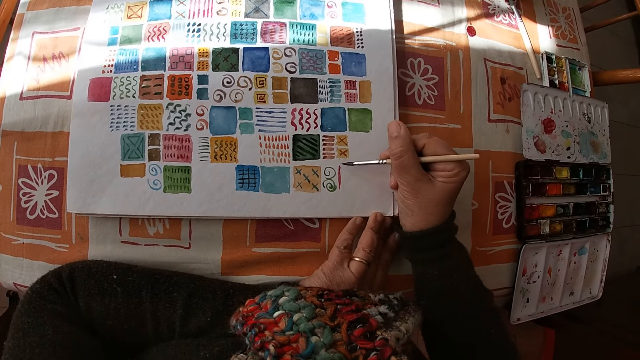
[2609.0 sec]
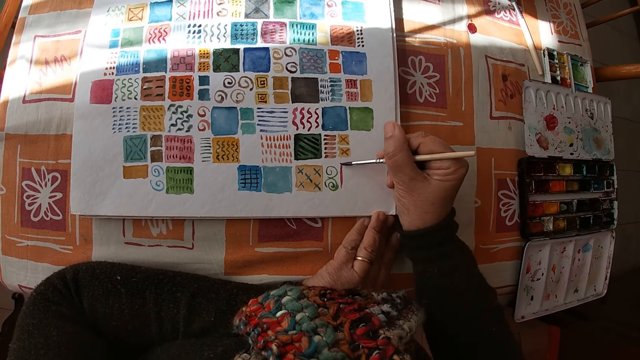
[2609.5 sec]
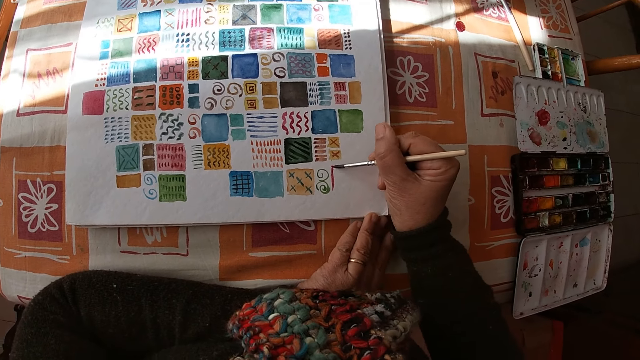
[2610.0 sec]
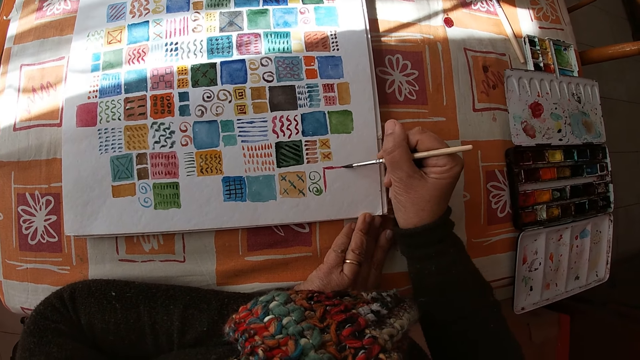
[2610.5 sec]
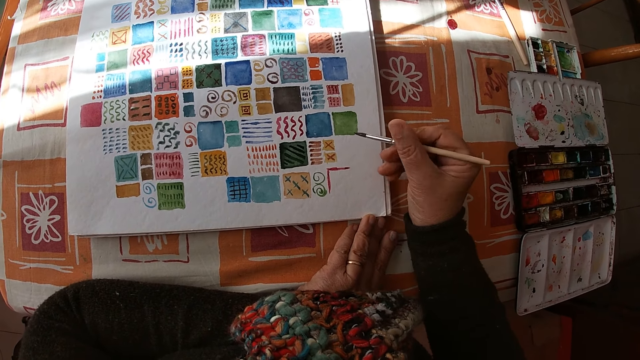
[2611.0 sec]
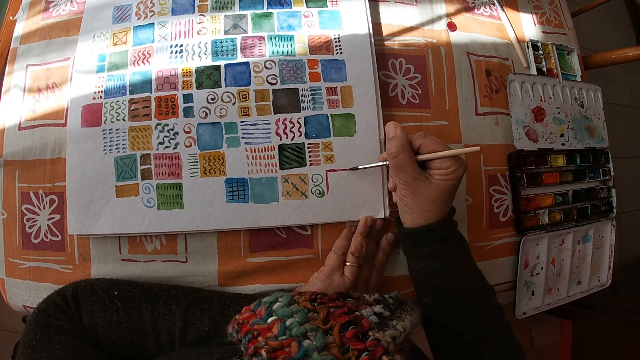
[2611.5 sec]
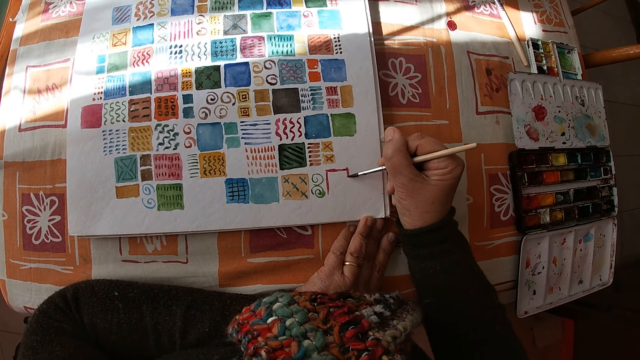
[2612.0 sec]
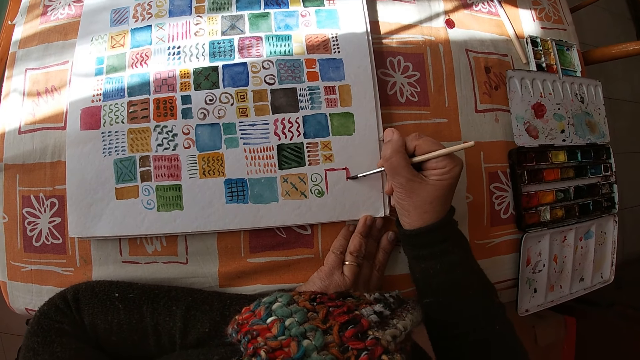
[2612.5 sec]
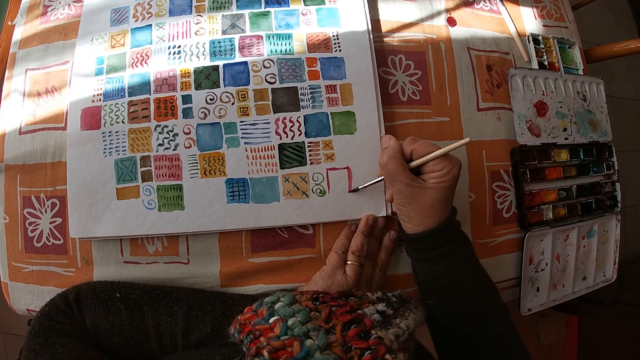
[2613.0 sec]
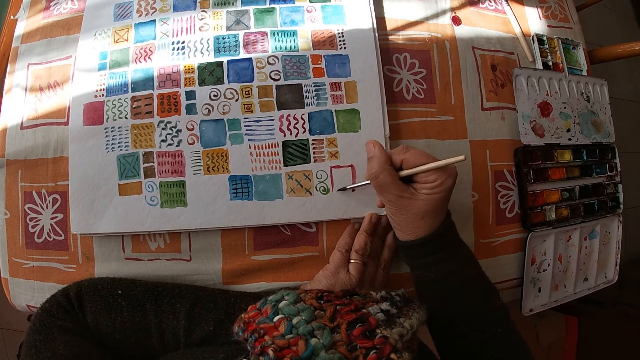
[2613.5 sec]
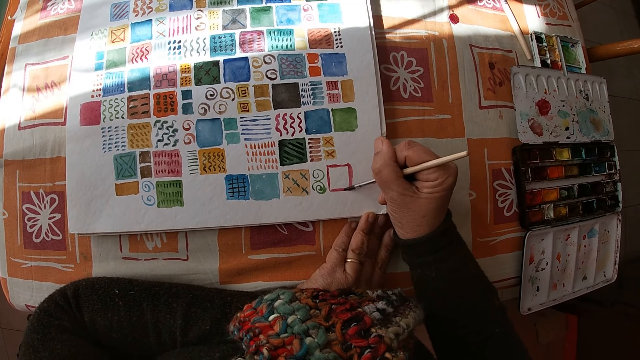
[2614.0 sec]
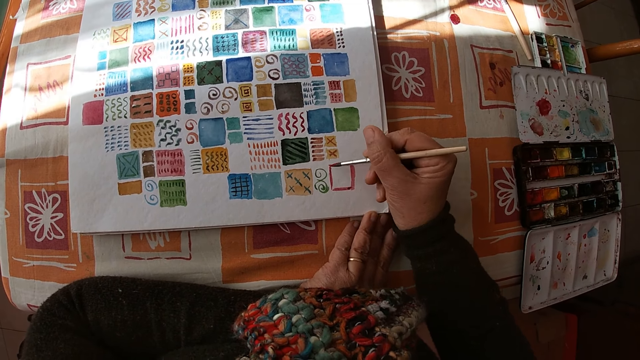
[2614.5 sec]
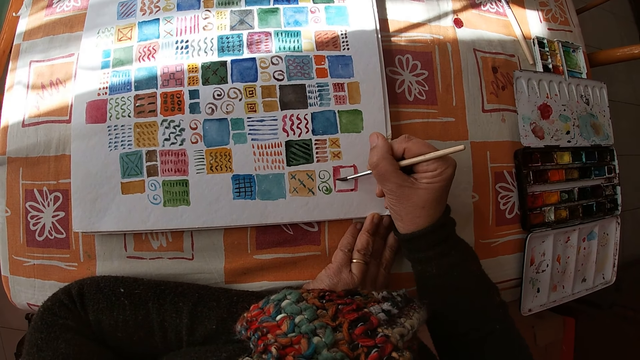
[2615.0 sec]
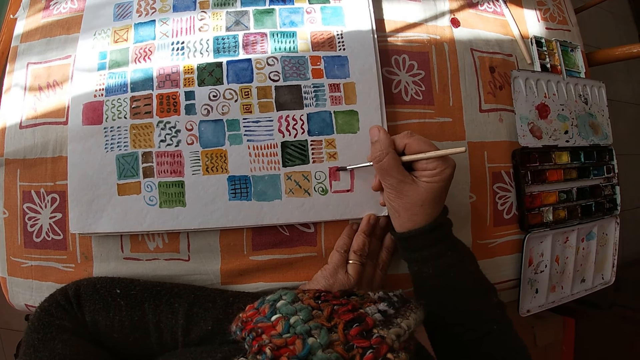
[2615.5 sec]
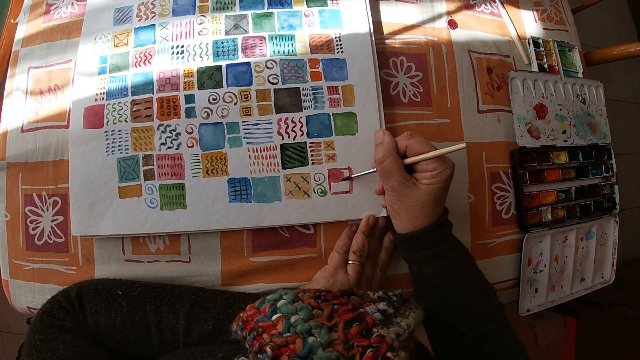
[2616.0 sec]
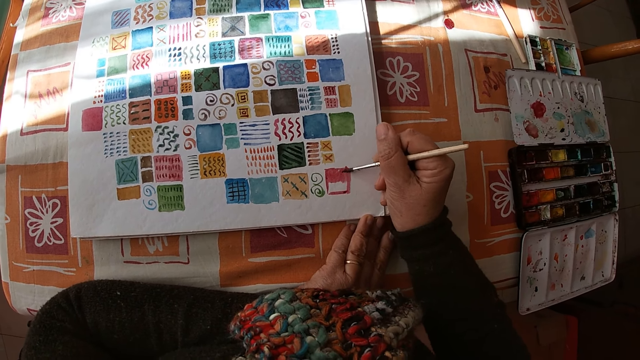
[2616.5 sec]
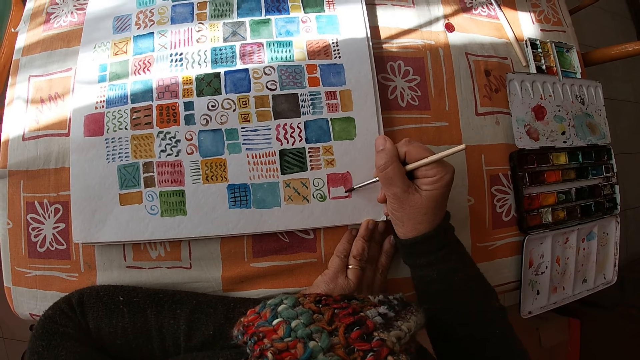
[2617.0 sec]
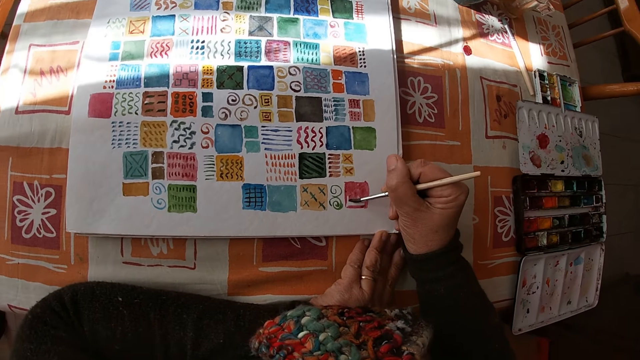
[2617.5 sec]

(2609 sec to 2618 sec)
The camera wearer paints on the canvas pad on the table with the paintbrush in her right hand.

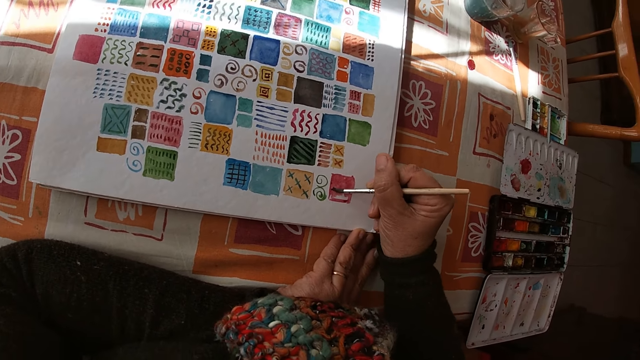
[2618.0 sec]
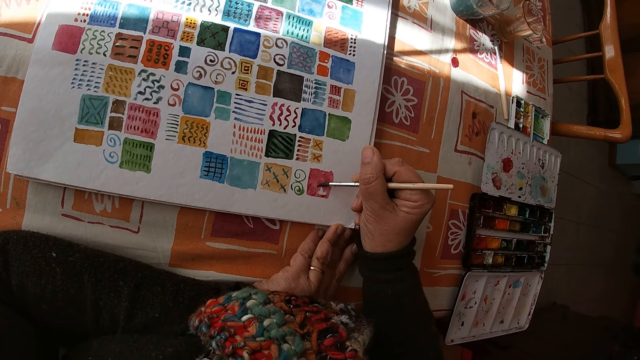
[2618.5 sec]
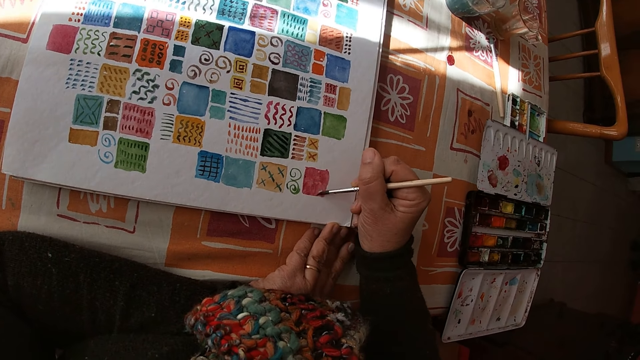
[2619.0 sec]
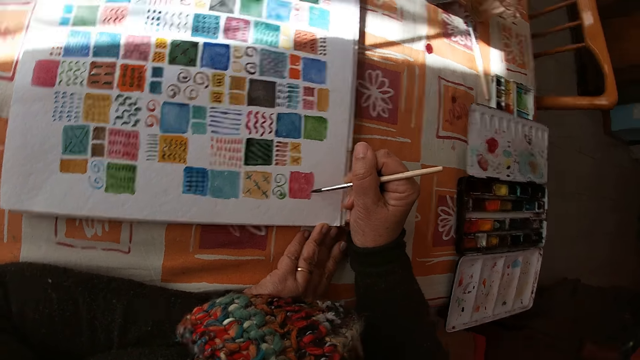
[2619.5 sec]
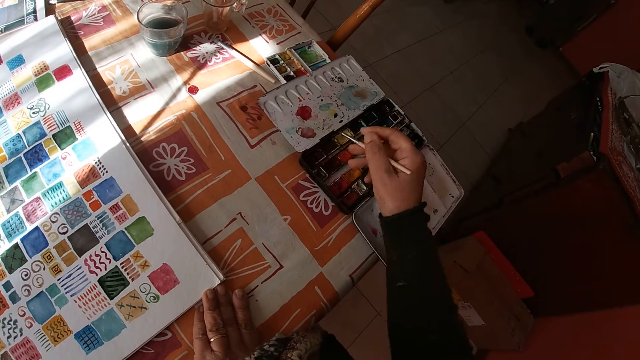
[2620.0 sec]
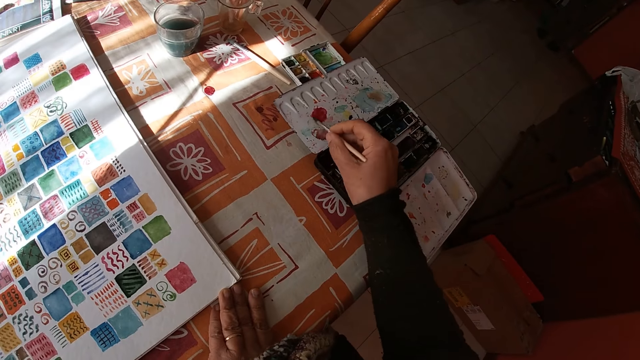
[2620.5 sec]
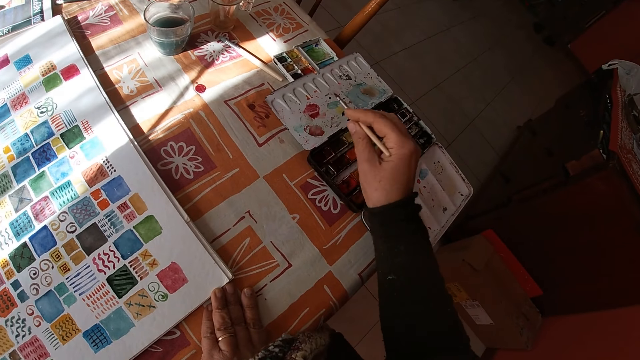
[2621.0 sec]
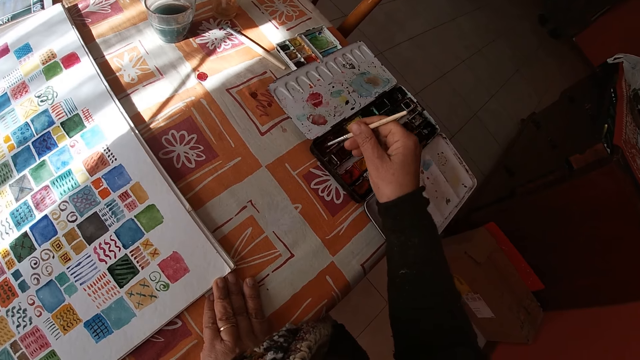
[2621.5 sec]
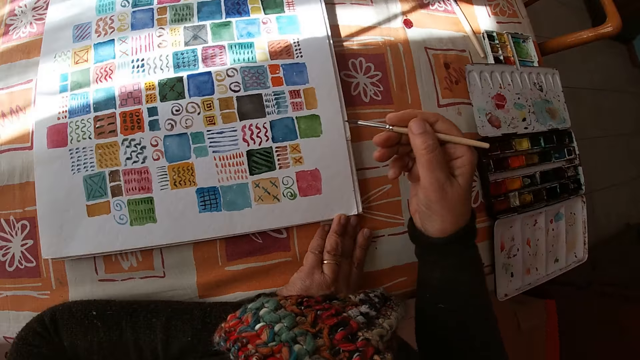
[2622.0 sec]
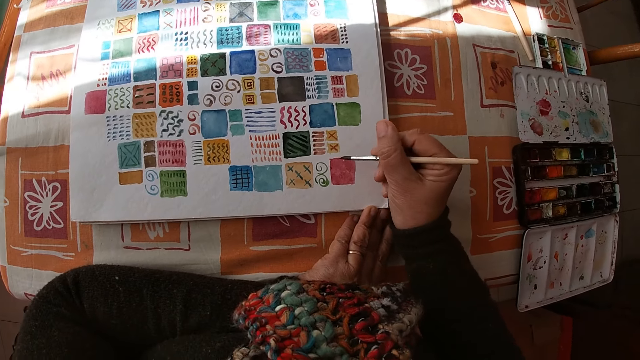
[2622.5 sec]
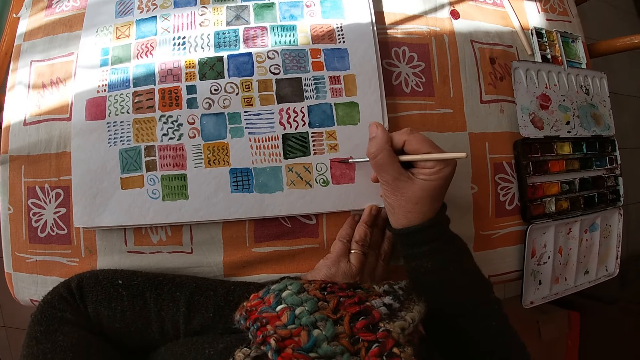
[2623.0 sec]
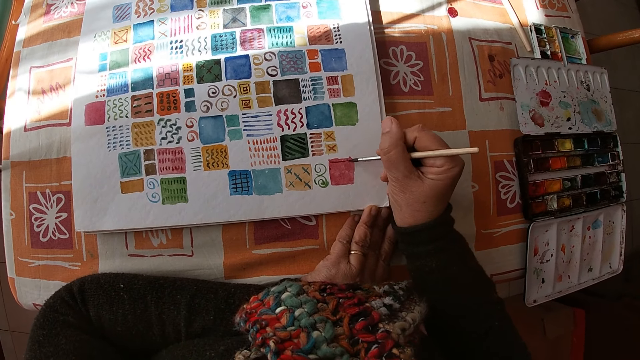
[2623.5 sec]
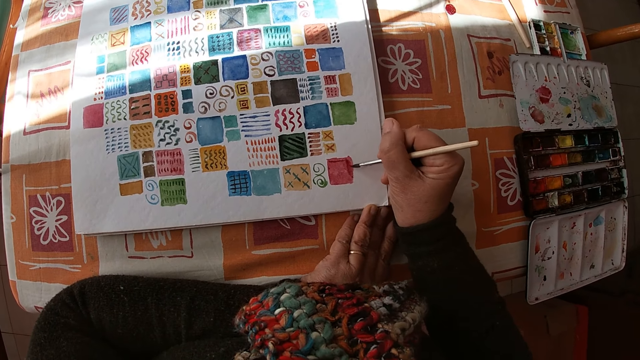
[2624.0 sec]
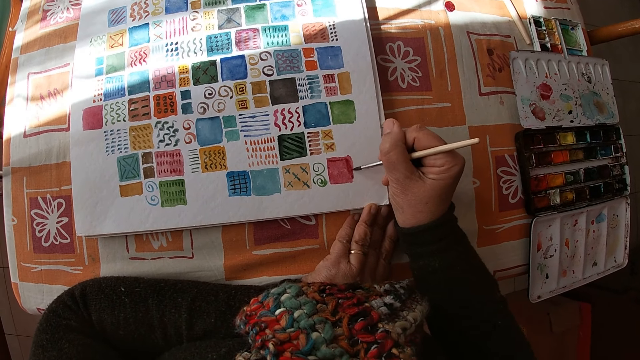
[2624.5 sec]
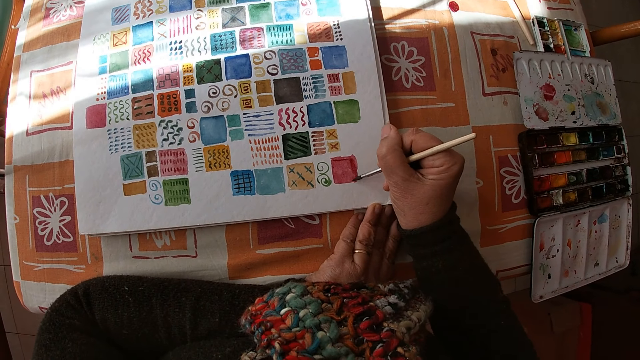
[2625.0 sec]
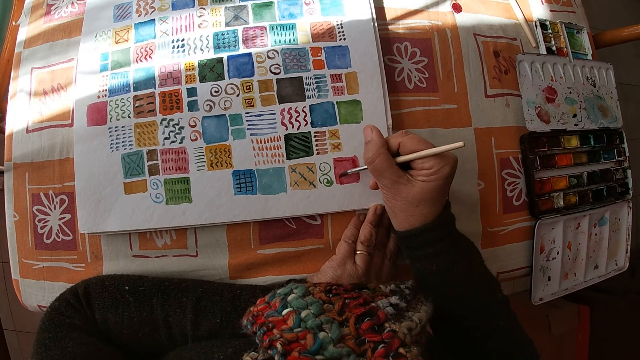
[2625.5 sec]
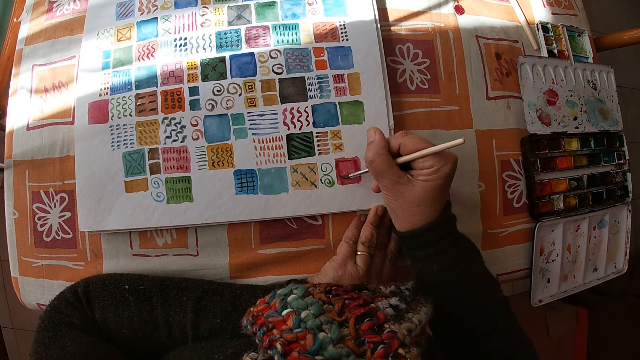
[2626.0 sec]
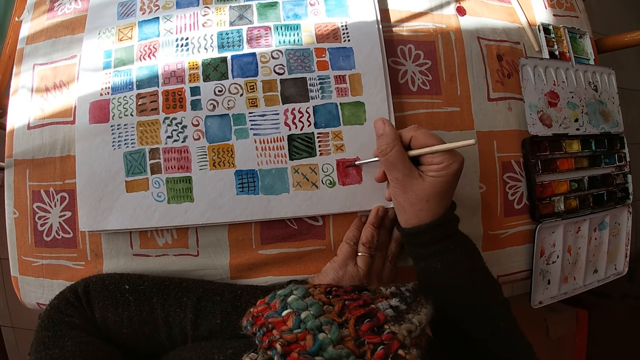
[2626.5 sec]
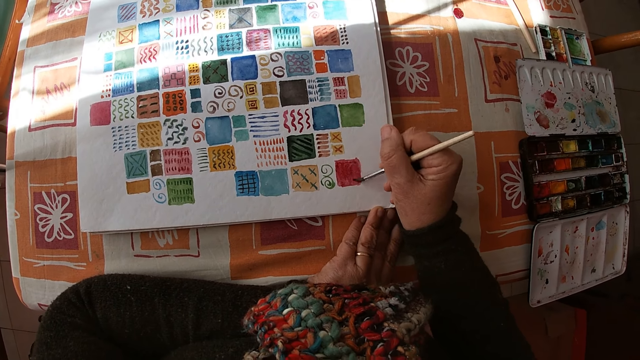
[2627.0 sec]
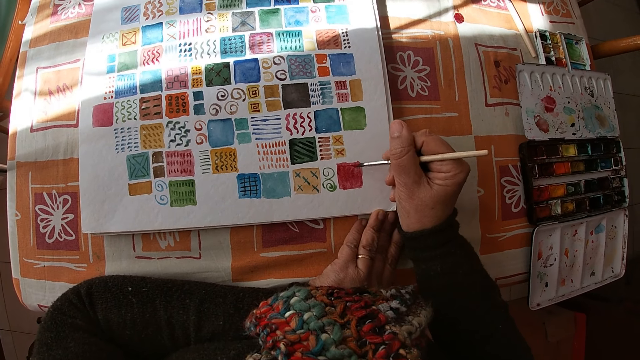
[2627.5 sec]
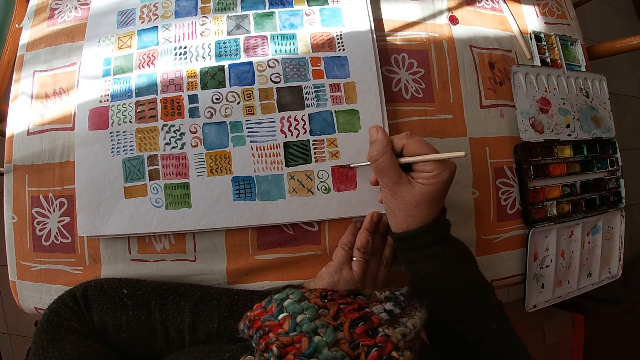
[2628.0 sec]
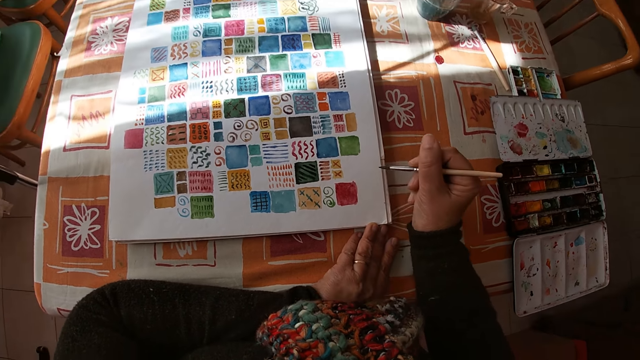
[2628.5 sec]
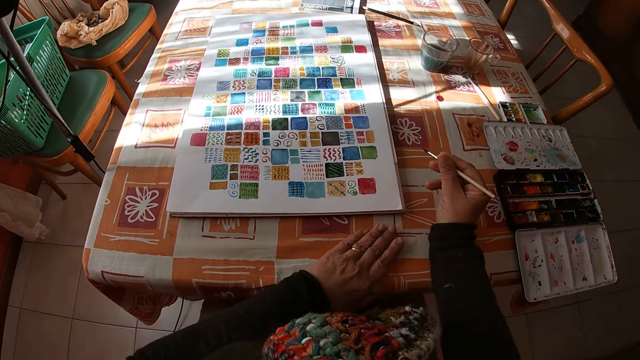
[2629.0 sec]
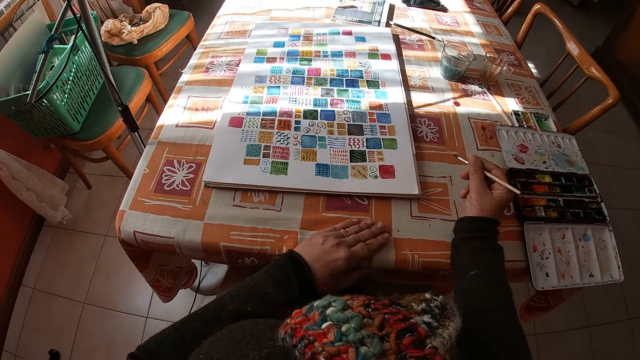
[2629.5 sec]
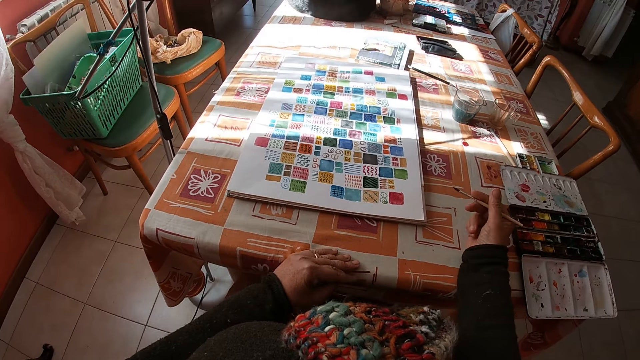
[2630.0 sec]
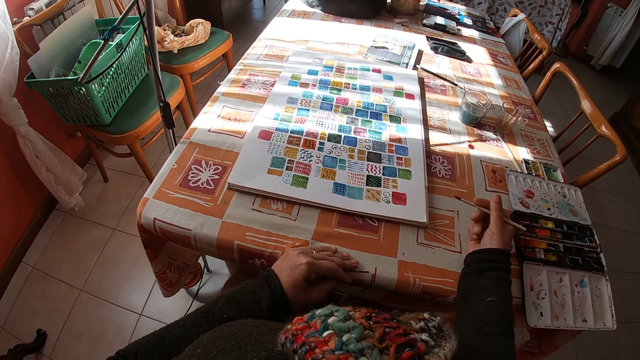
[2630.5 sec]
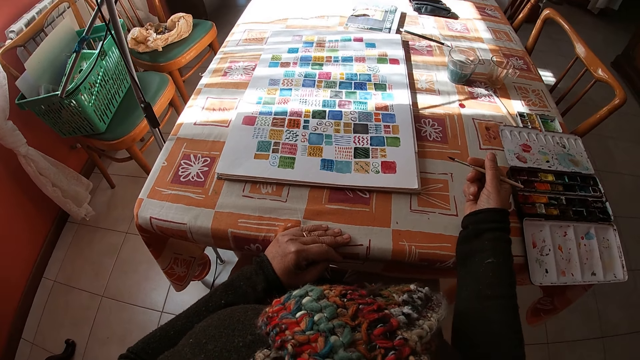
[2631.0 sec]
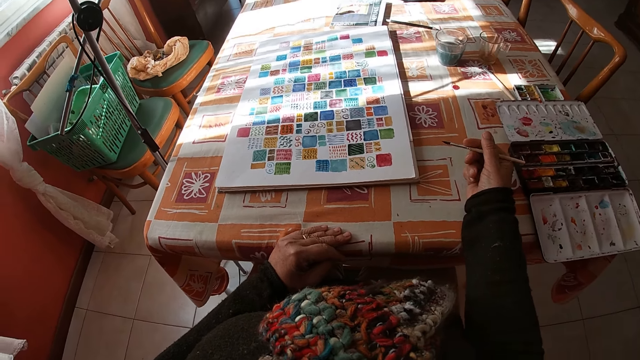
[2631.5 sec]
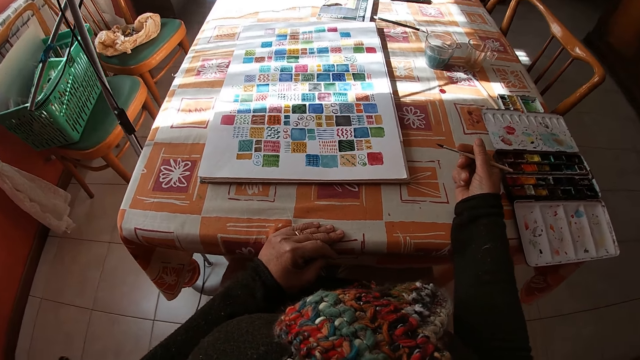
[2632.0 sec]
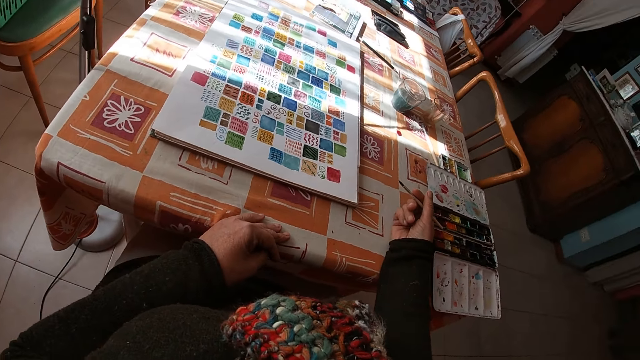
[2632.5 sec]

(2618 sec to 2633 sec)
The camera wearer dips the paintbrush in her right hand into the color palette on the table. She applies the paint on the paint box. She applies the paint on the paintbrush. She paints on the canvas pad on the table with the paintbrush in her right hand. She holds the paintbrush. She looks at the drawing.
